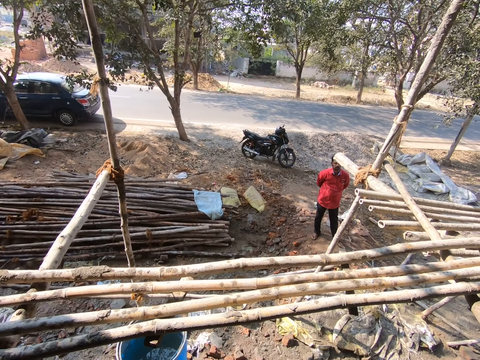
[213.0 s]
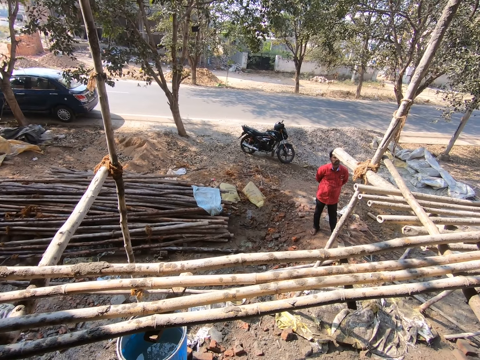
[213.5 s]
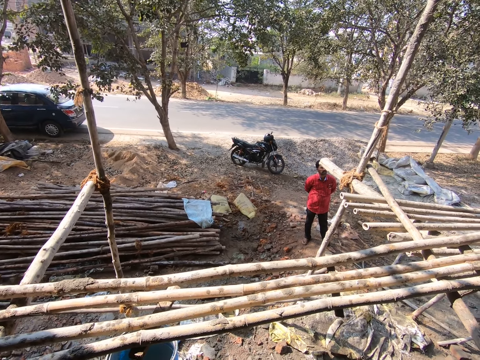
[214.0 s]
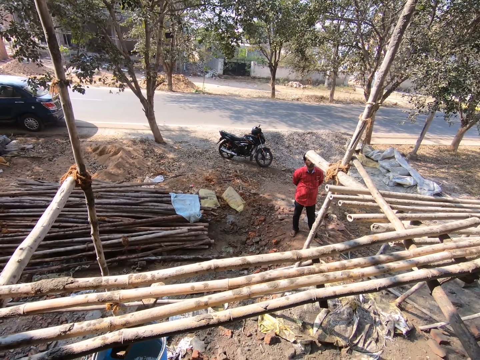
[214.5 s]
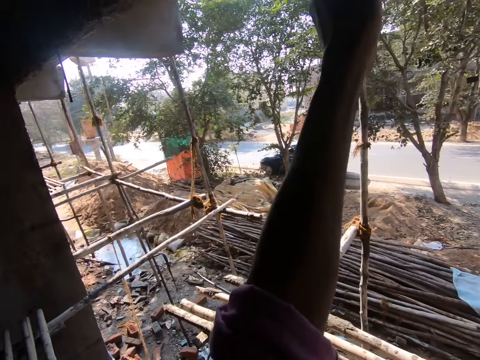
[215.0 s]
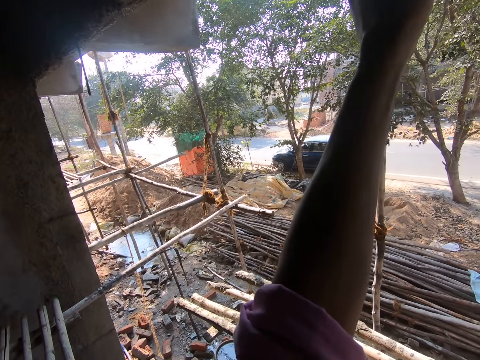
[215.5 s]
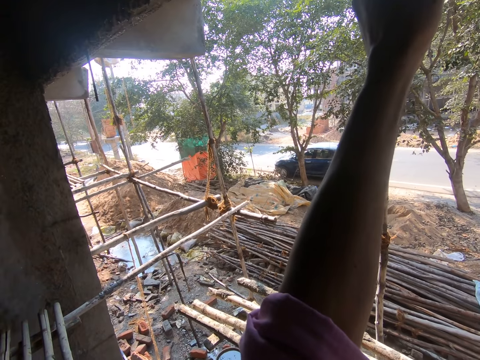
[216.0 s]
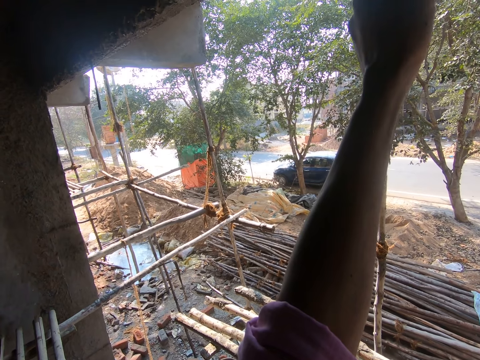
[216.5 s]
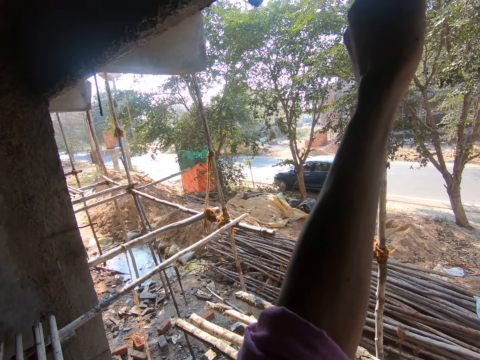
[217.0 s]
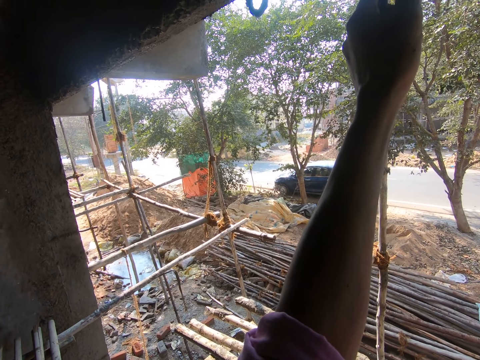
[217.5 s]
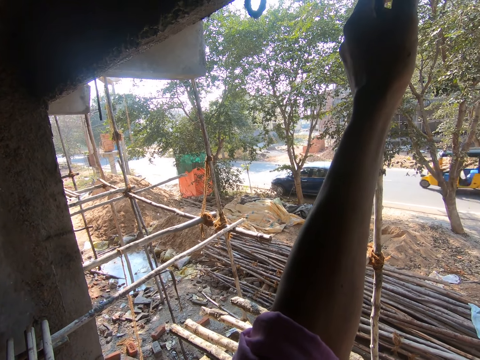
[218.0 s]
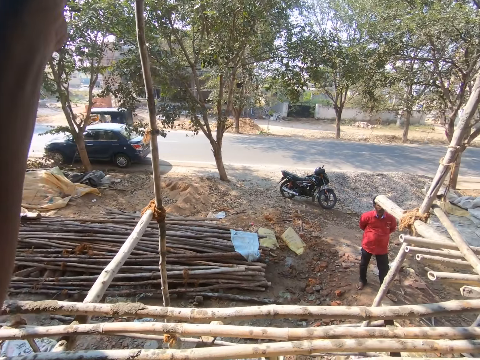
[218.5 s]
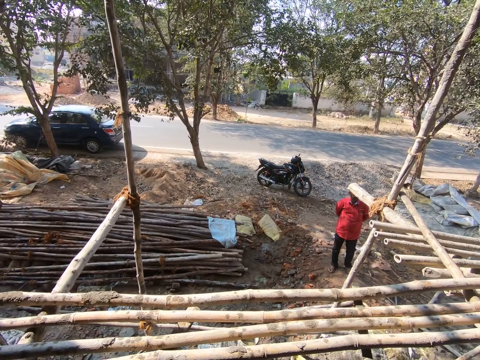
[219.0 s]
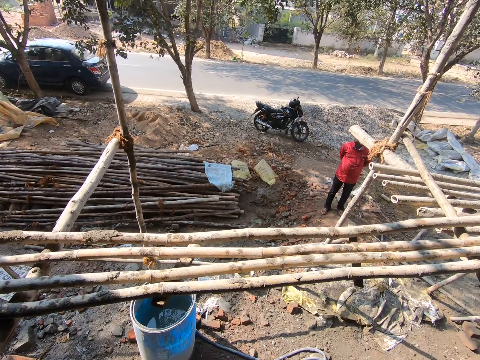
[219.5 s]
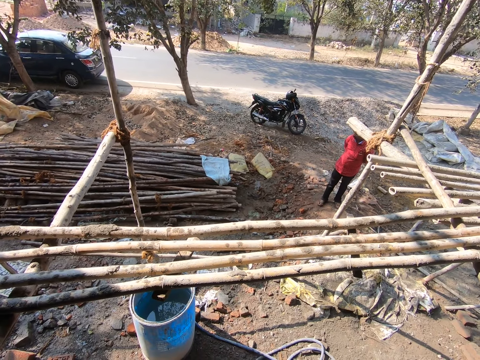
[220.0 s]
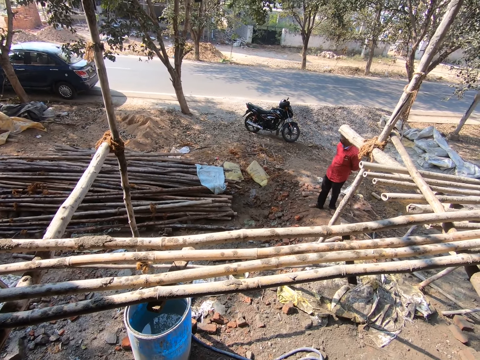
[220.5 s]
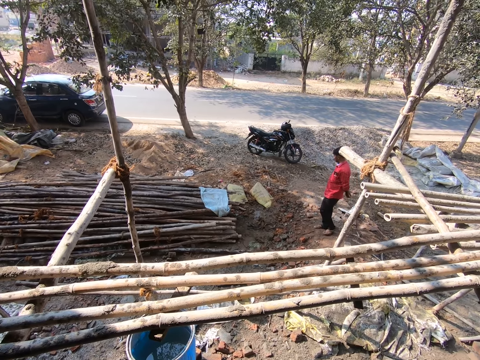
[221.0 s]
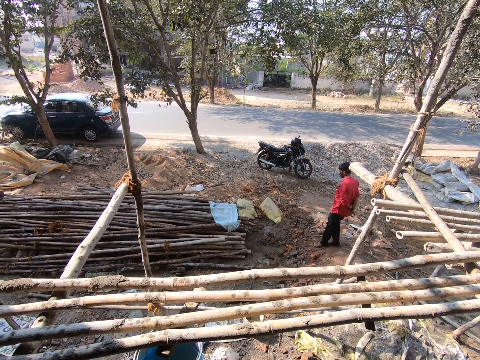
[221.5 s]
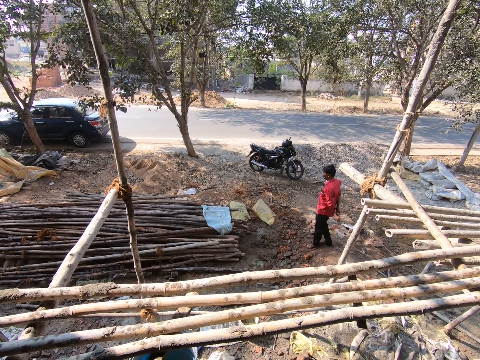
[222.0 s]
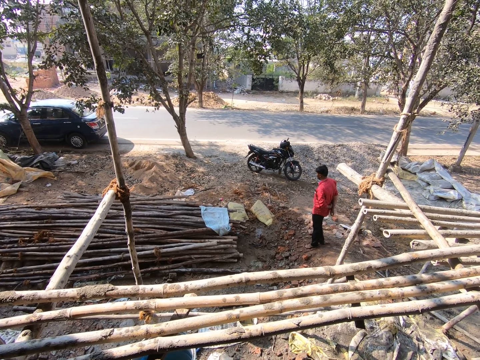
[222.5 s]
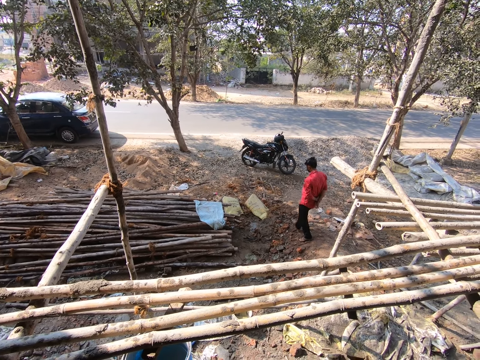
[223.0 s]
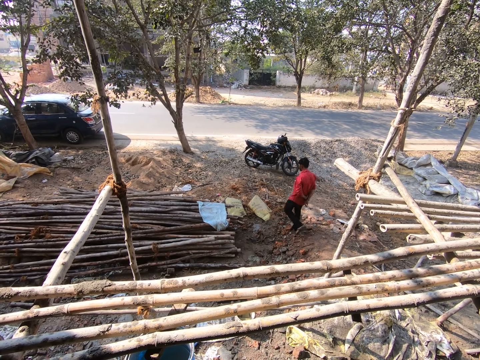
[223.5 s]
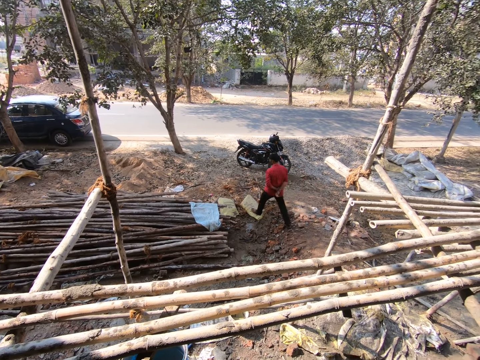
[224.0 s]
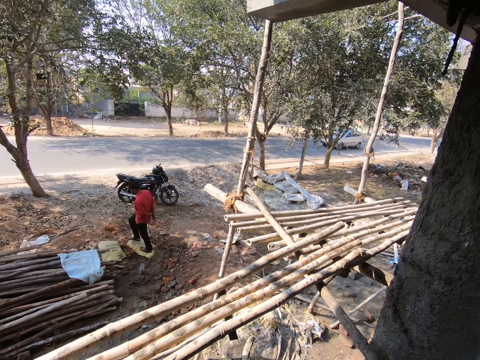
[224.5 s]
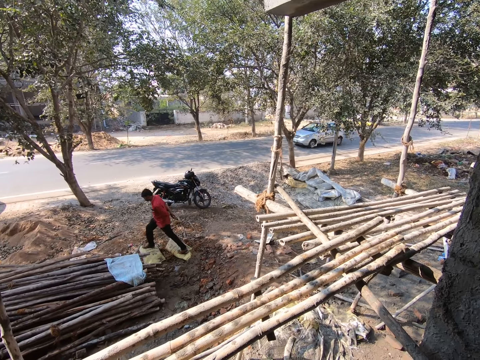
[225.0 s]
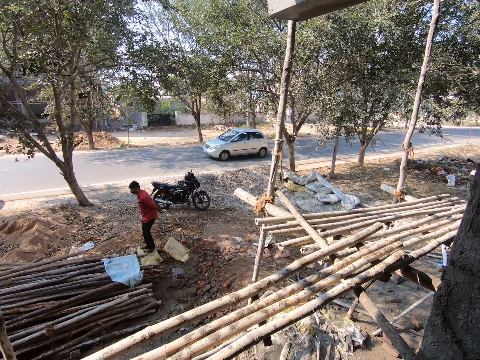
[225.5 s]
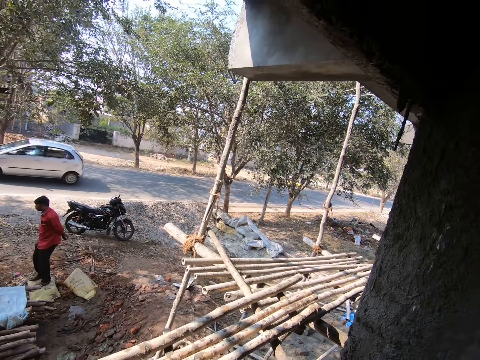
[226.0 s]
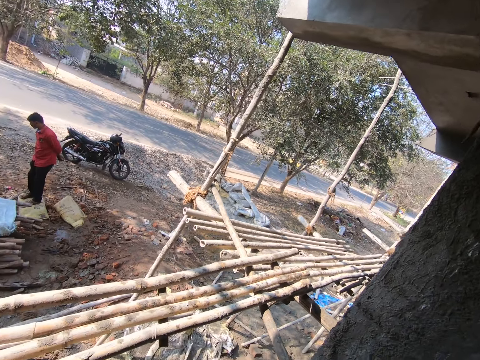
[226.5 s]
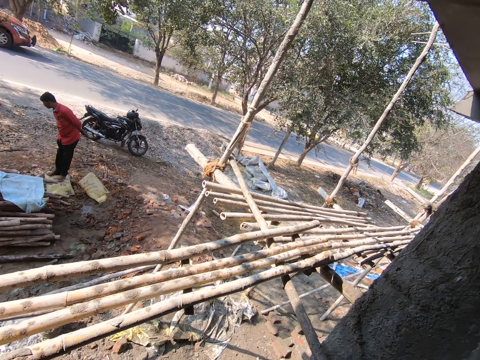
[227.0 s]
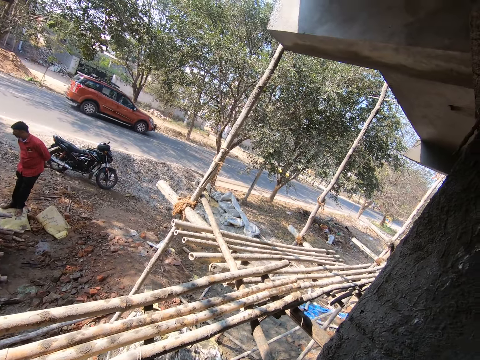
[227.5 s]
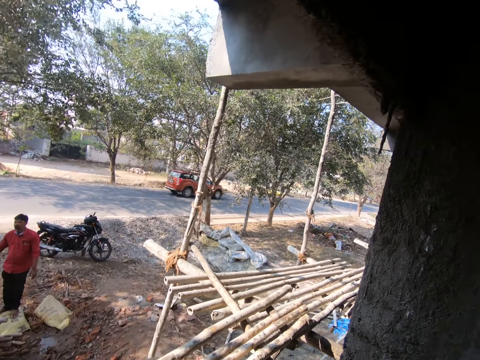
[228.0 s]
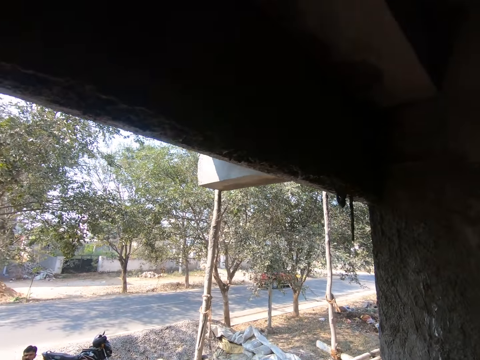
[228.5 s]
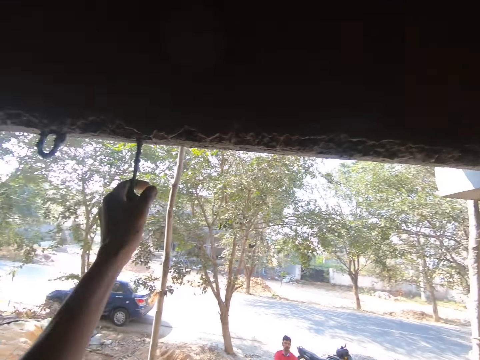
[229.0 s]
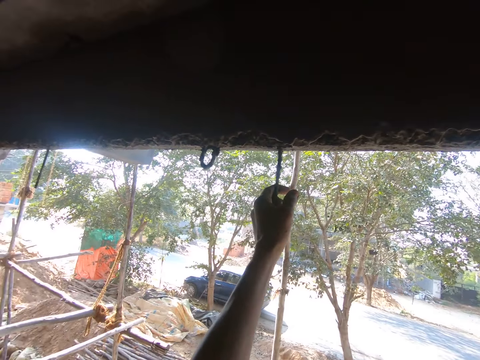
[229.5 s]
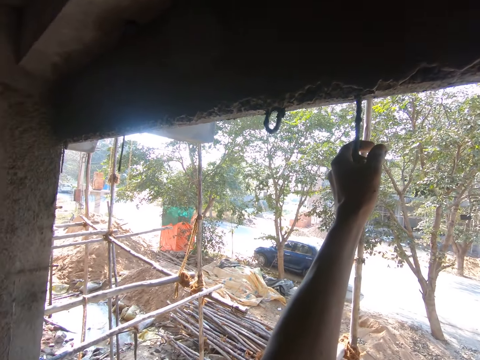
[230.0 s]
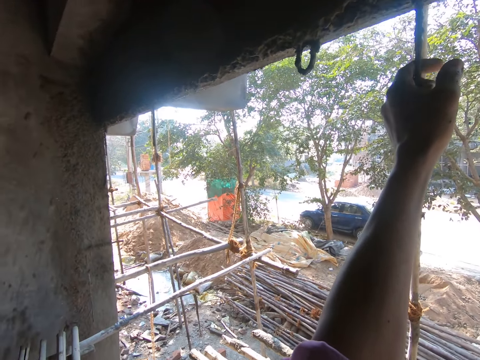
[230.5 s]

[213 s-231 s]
The camera wearer looks around. They talk. They look around. They talk. They look around. They talk. A person walks around. The camera wearer looks around. They talk.

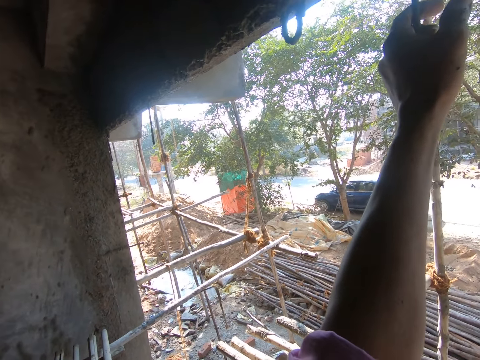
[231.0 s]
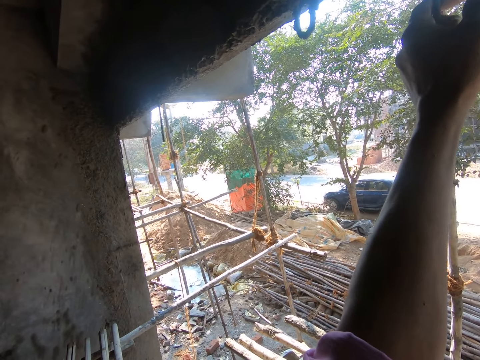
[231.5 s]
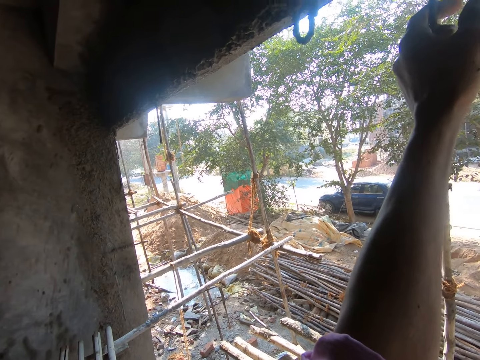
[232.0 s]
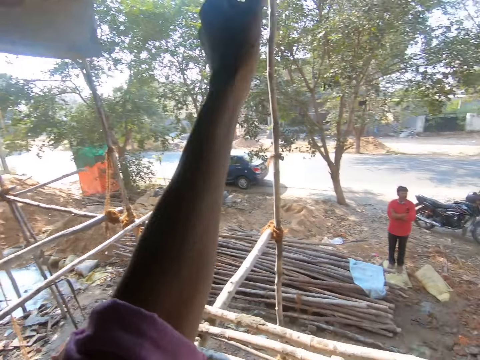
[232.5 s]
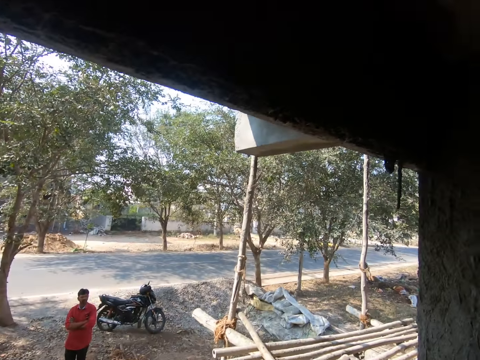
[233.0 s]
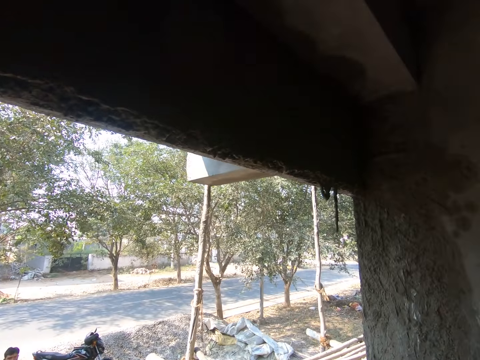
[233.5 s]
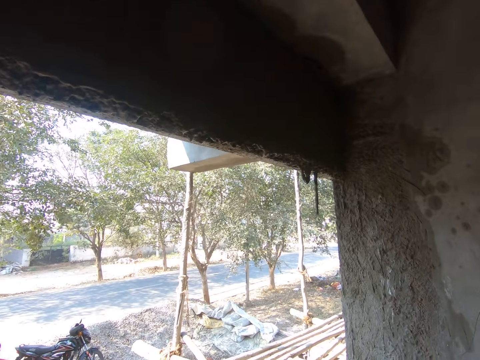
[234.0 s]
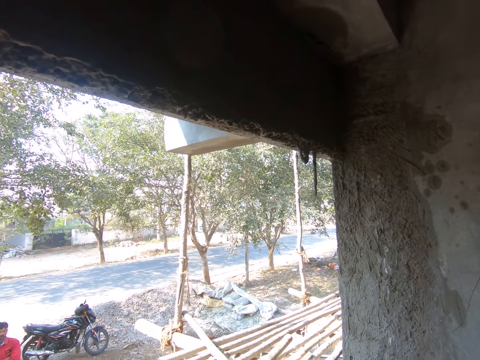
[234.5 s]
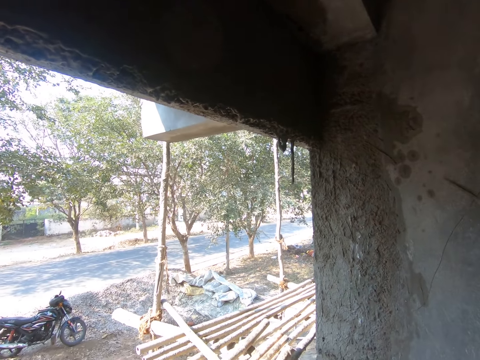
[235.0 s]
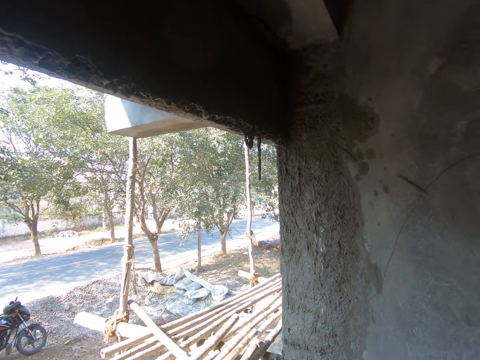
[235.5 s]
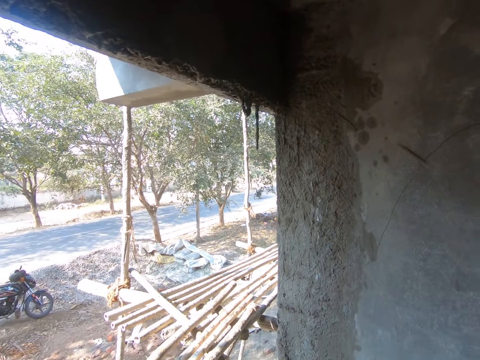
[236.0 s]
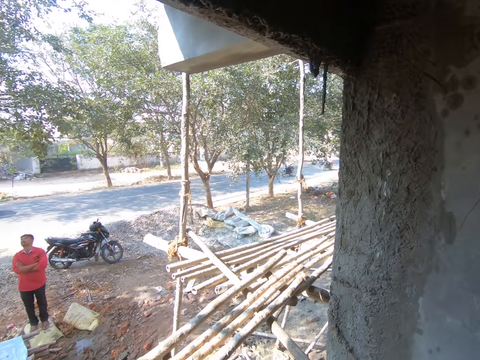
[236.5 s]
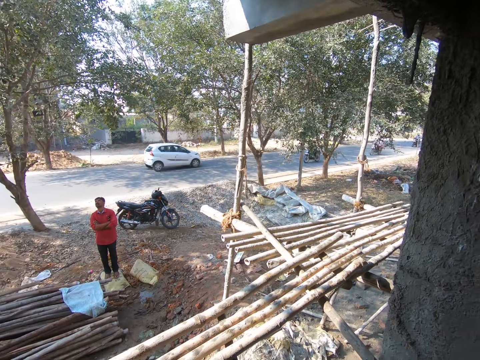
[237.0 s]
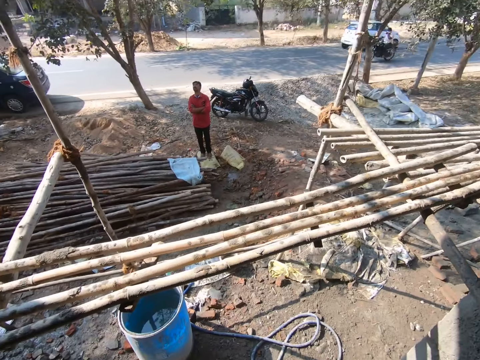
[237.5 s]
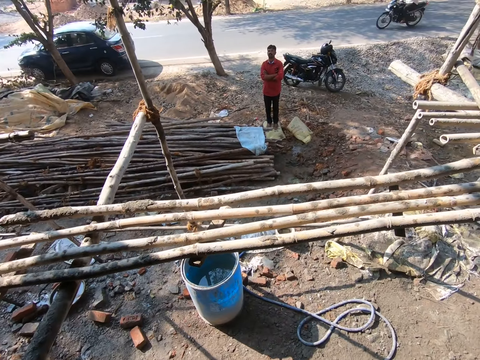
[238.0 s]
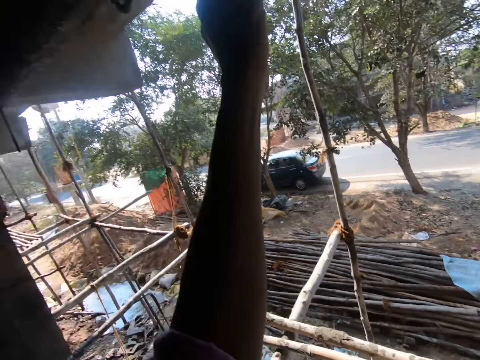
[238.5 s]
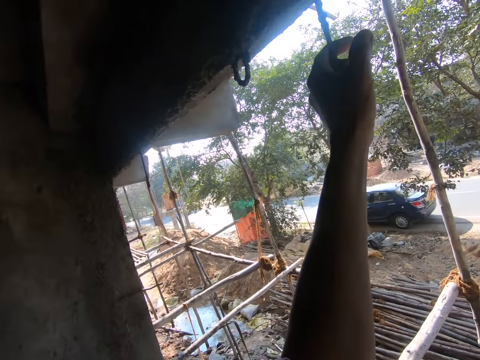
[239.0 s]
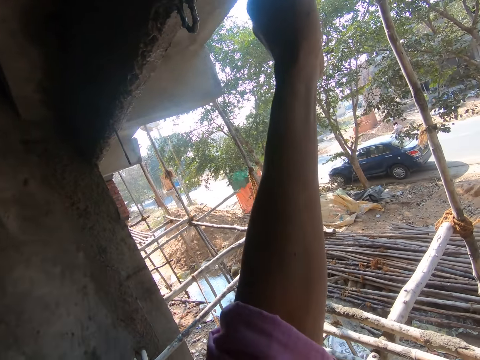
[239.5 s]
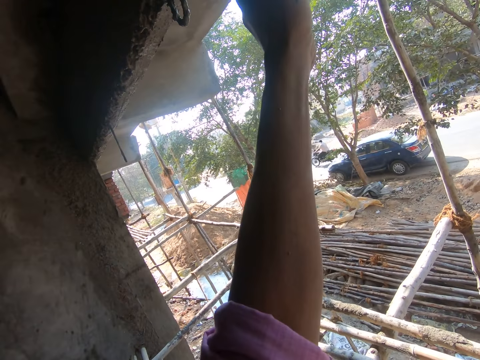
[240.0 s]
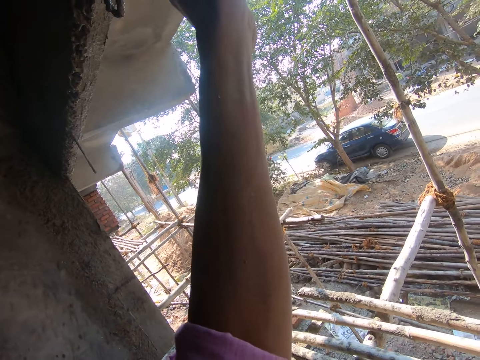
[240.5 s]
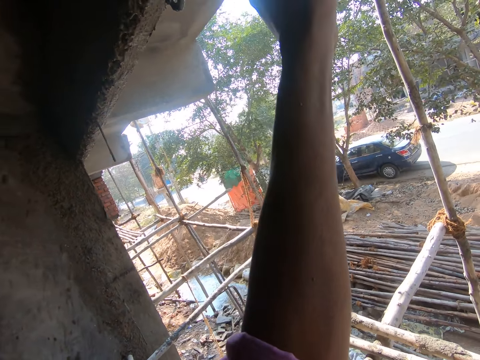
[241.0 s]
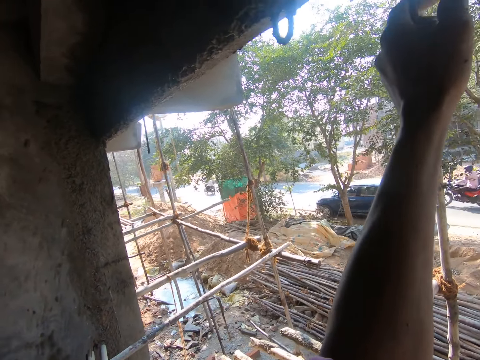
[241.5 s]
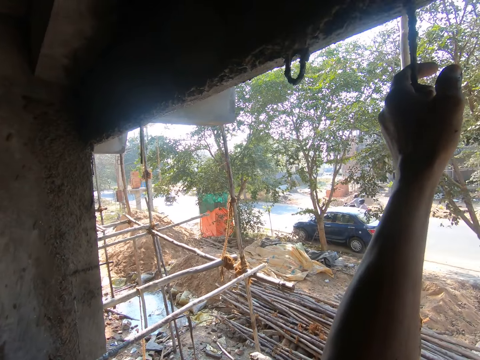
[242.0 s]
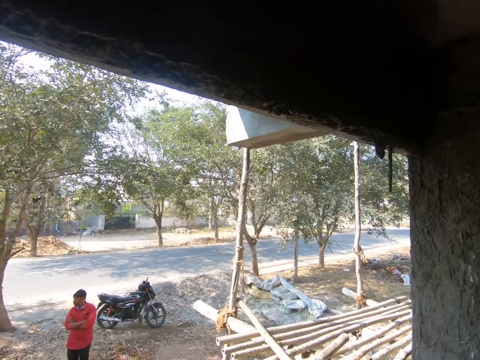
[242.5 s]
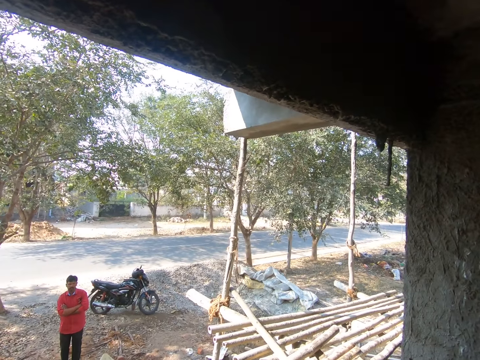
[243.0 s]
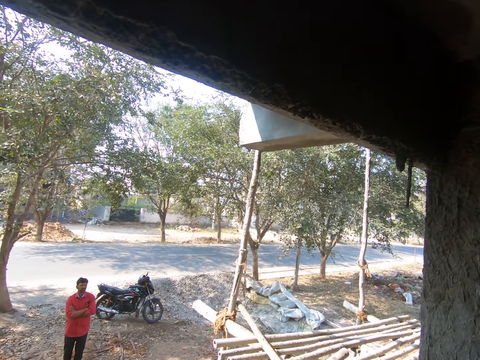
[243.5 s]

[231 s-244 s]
The camera wearer looks around.
